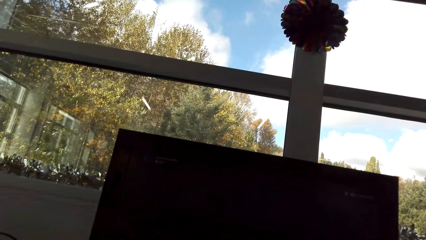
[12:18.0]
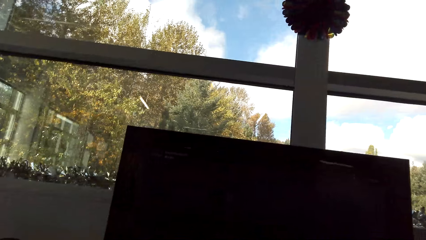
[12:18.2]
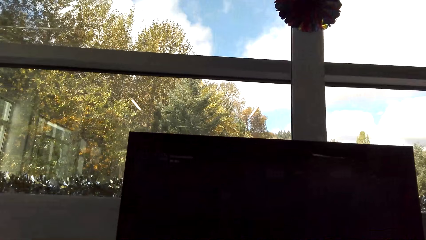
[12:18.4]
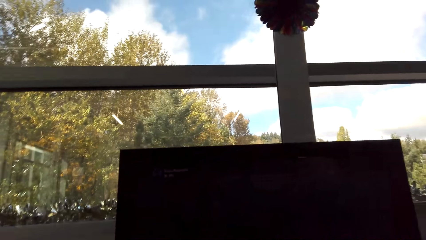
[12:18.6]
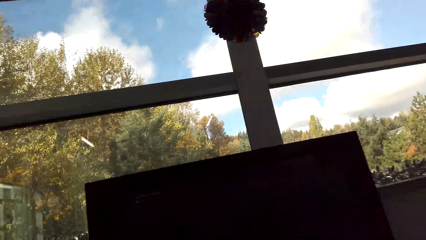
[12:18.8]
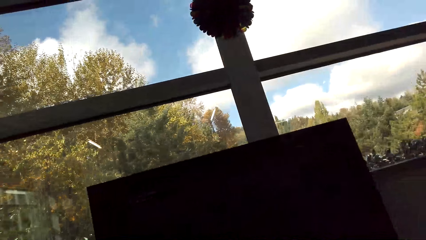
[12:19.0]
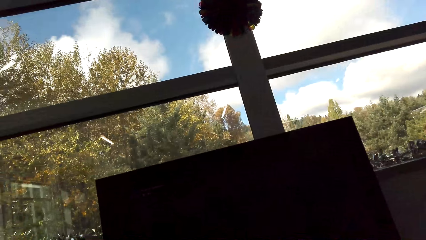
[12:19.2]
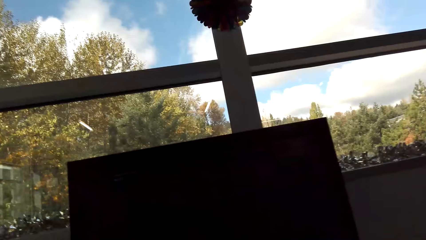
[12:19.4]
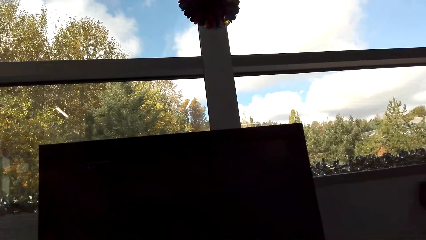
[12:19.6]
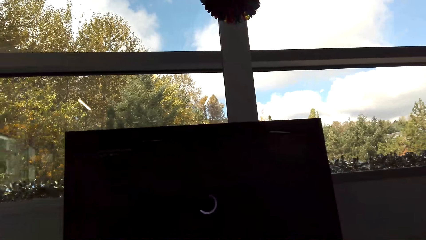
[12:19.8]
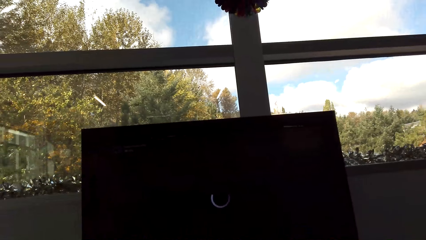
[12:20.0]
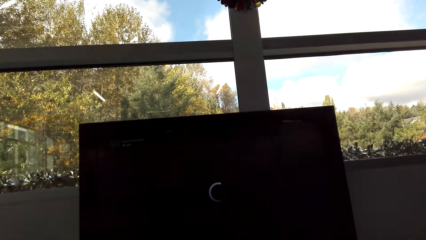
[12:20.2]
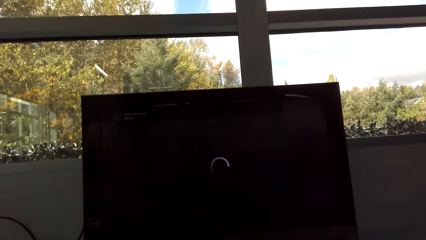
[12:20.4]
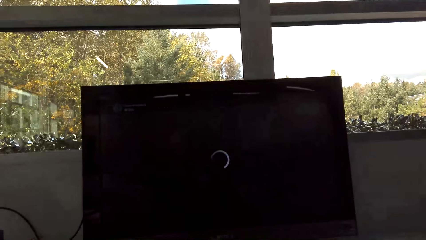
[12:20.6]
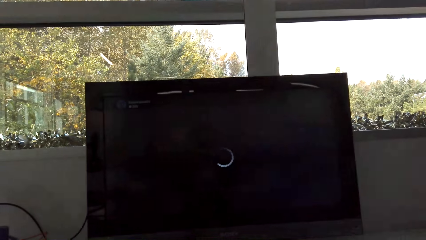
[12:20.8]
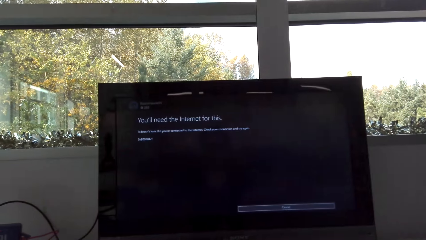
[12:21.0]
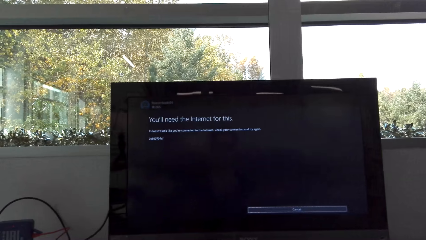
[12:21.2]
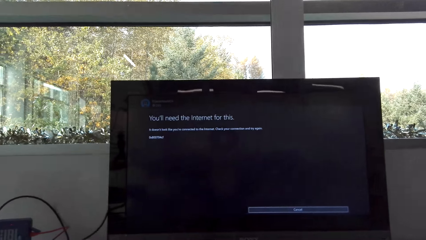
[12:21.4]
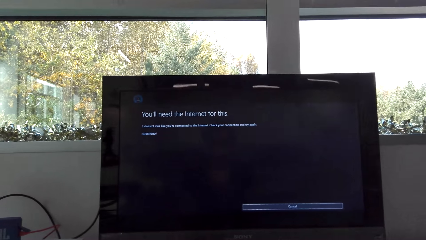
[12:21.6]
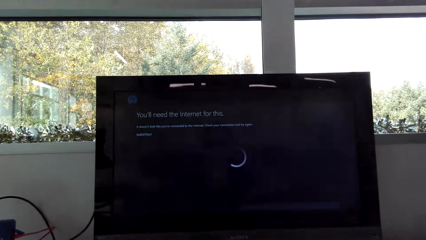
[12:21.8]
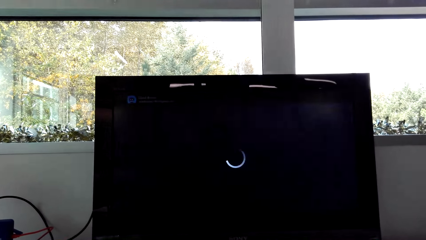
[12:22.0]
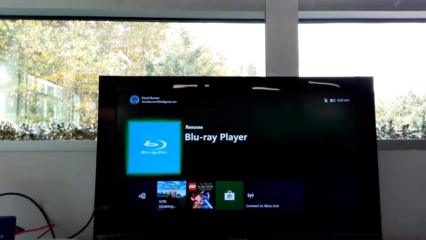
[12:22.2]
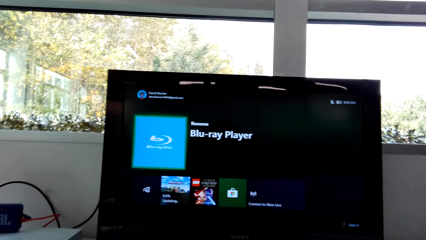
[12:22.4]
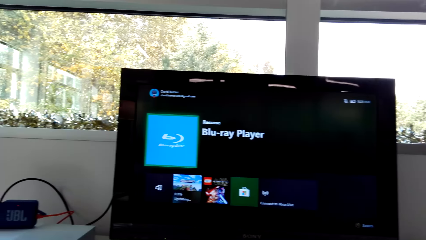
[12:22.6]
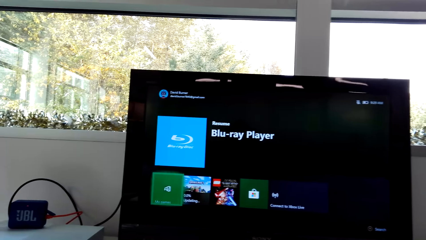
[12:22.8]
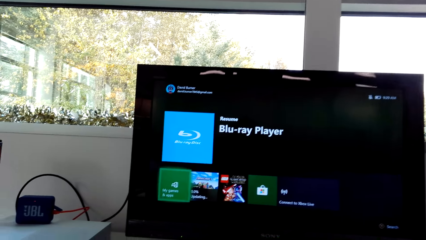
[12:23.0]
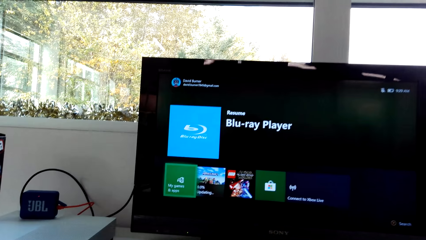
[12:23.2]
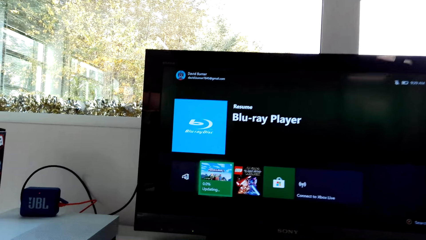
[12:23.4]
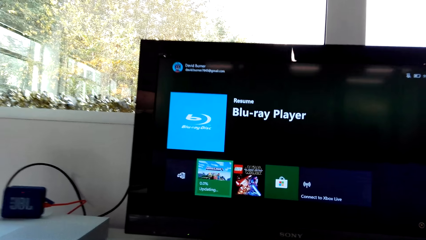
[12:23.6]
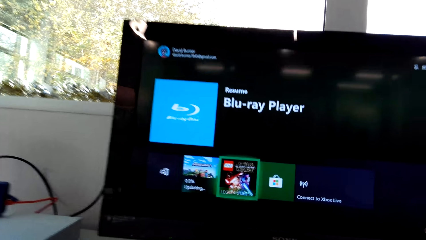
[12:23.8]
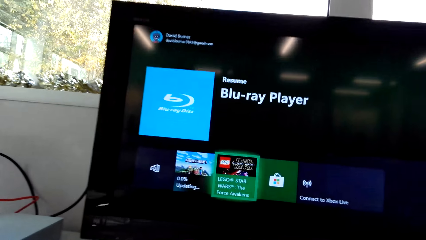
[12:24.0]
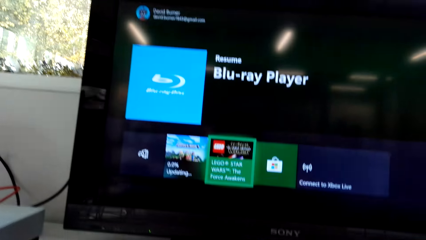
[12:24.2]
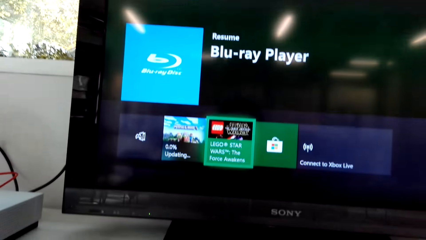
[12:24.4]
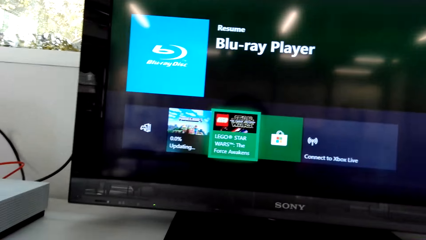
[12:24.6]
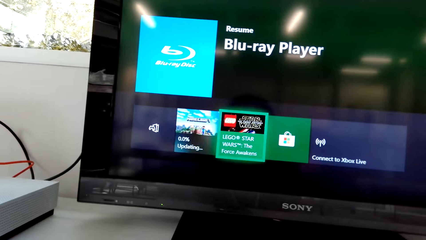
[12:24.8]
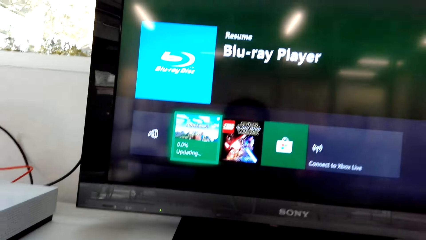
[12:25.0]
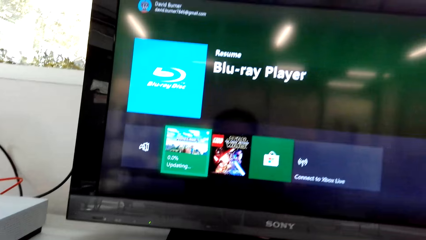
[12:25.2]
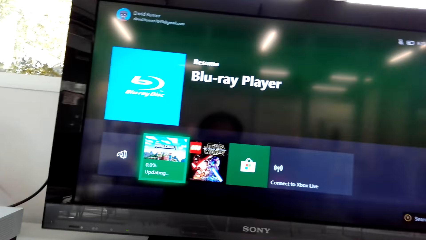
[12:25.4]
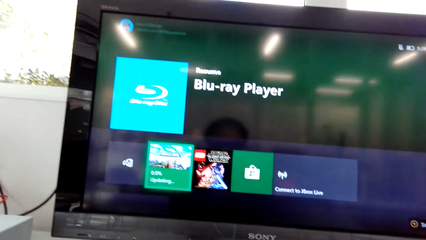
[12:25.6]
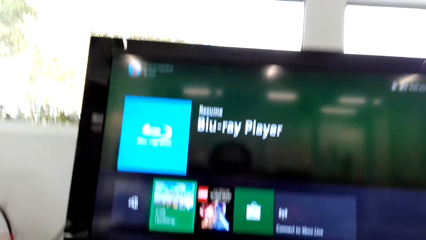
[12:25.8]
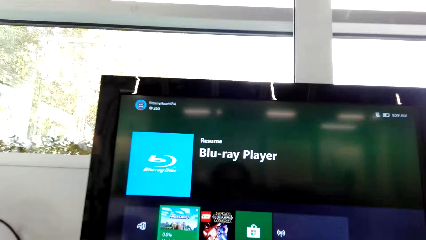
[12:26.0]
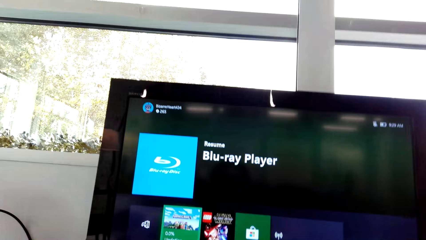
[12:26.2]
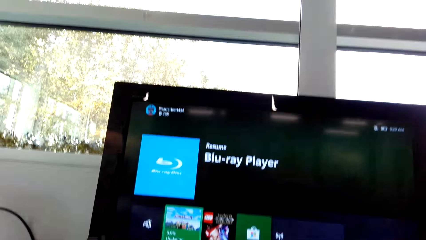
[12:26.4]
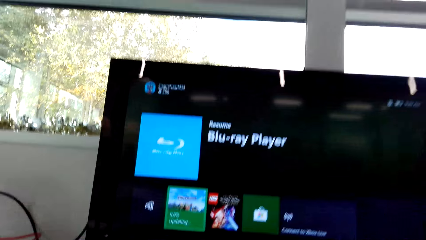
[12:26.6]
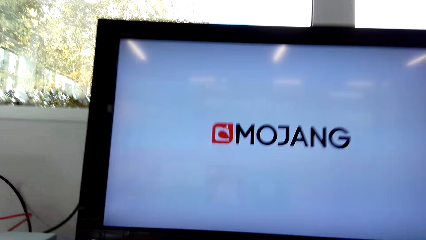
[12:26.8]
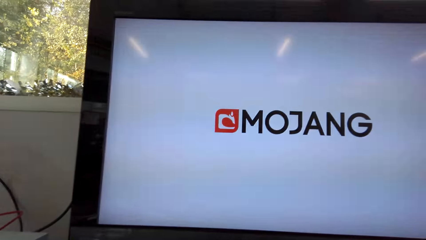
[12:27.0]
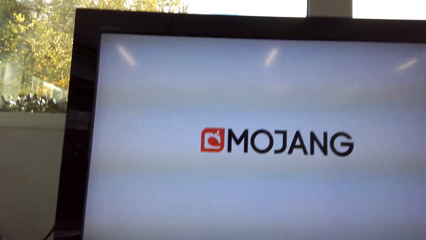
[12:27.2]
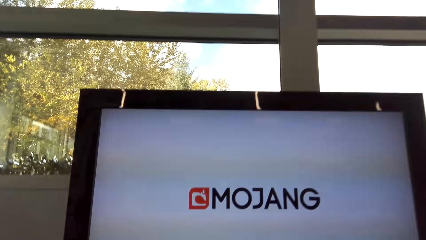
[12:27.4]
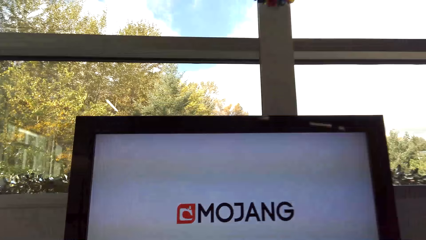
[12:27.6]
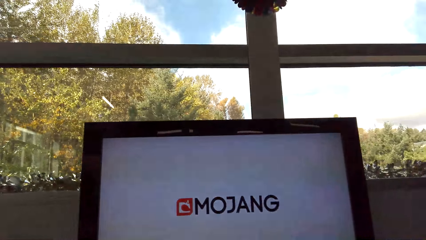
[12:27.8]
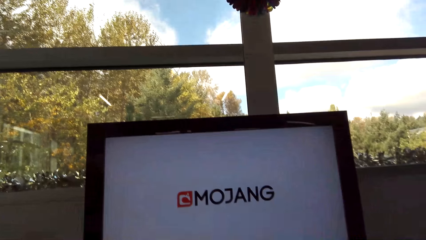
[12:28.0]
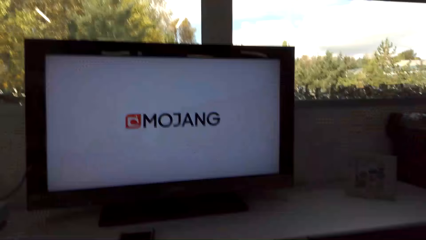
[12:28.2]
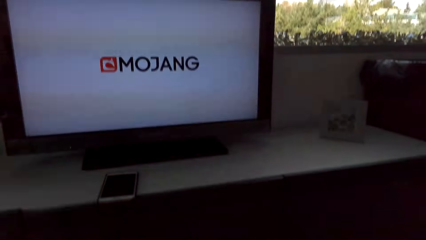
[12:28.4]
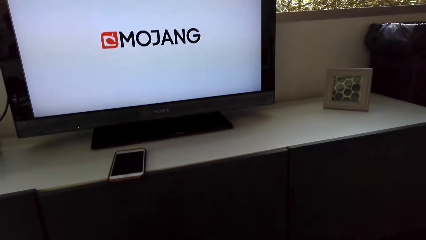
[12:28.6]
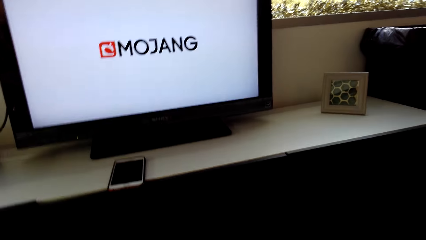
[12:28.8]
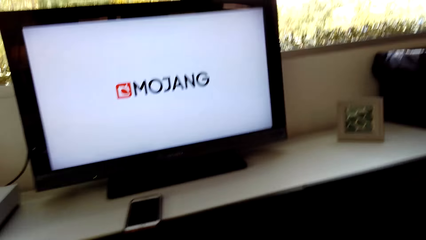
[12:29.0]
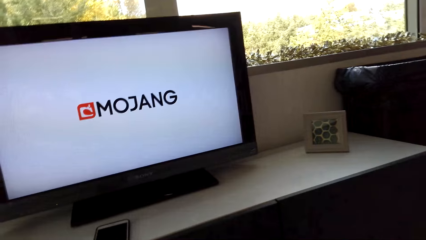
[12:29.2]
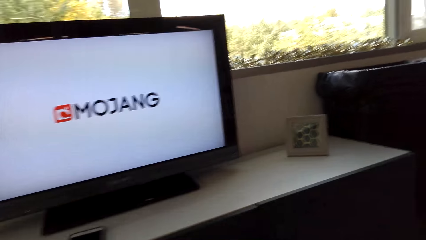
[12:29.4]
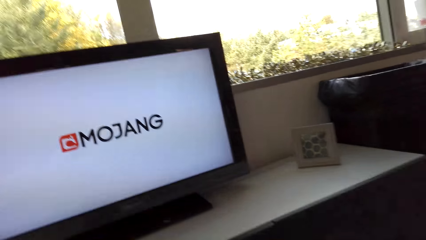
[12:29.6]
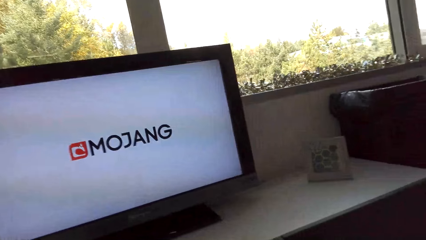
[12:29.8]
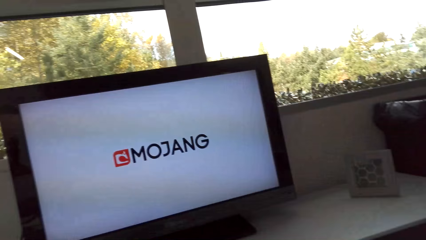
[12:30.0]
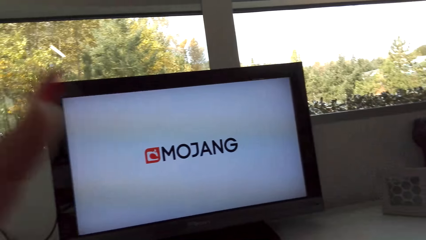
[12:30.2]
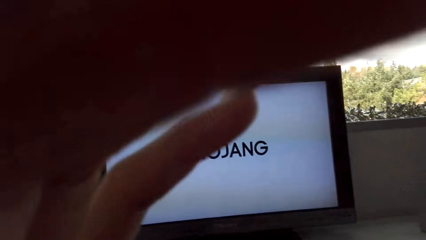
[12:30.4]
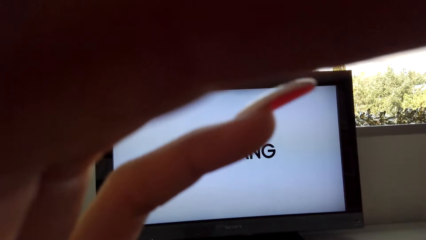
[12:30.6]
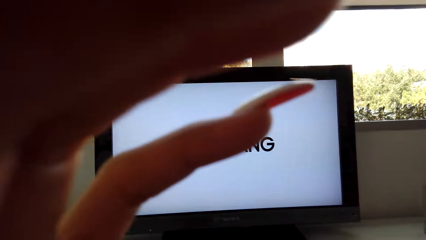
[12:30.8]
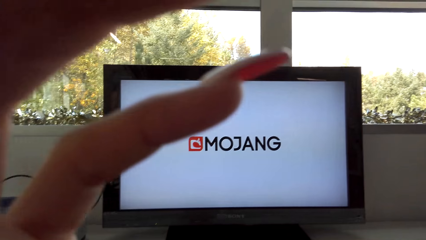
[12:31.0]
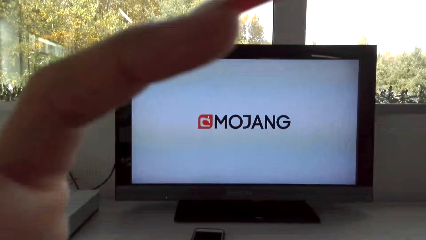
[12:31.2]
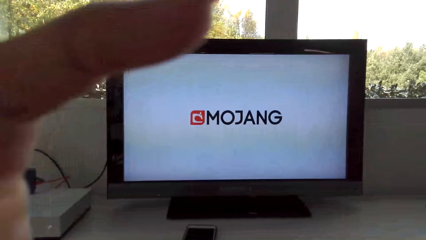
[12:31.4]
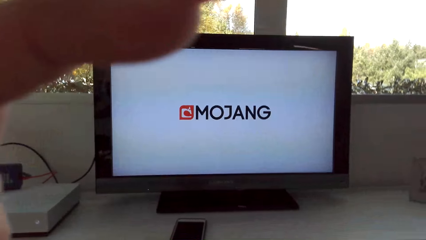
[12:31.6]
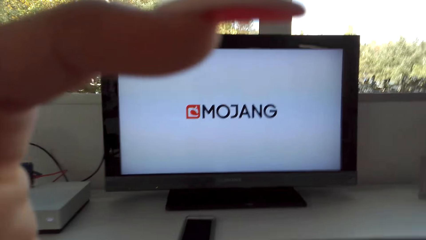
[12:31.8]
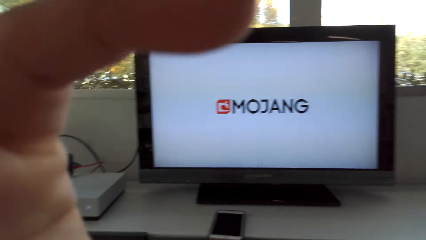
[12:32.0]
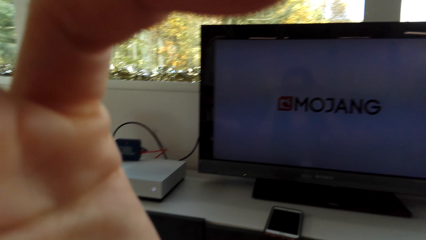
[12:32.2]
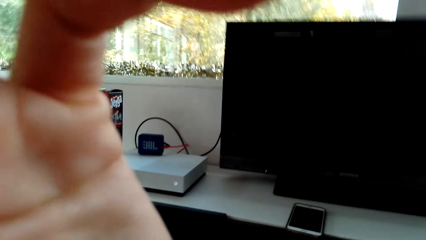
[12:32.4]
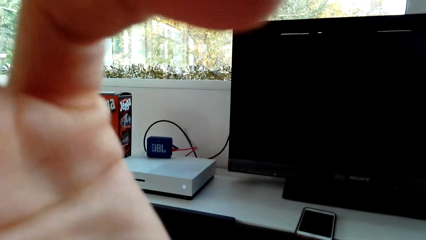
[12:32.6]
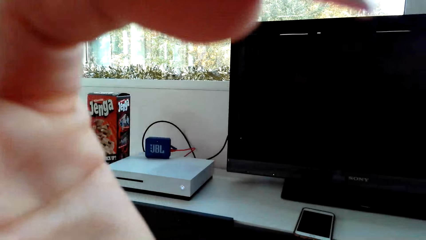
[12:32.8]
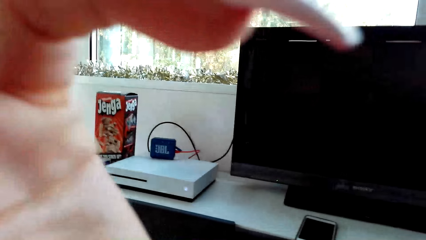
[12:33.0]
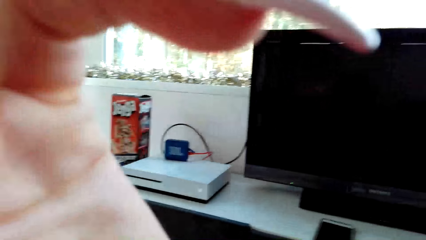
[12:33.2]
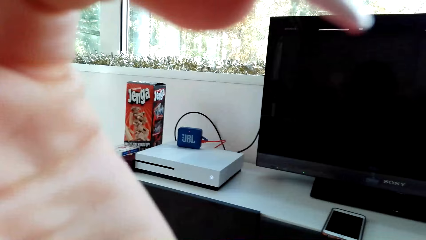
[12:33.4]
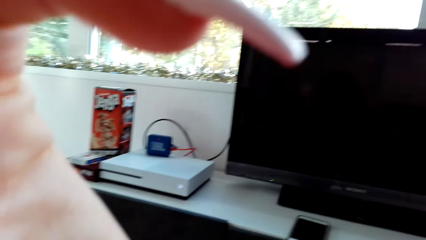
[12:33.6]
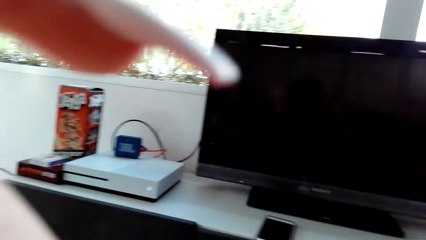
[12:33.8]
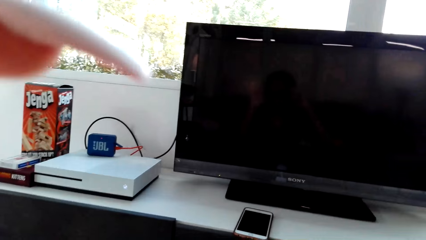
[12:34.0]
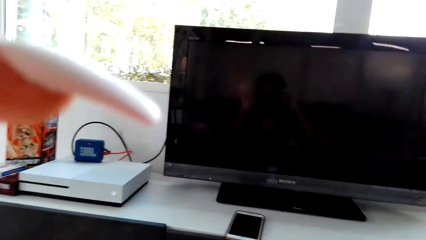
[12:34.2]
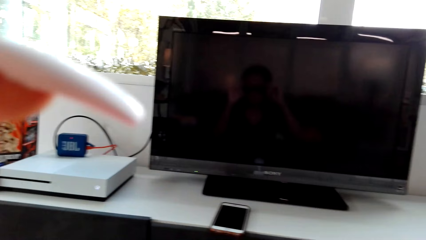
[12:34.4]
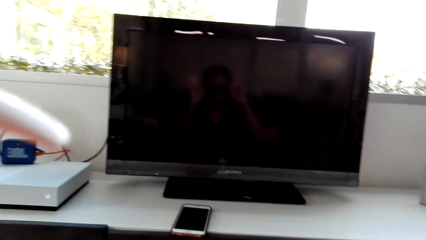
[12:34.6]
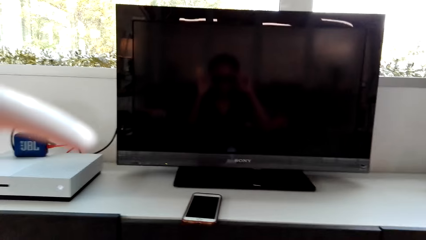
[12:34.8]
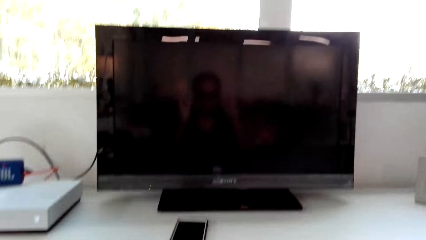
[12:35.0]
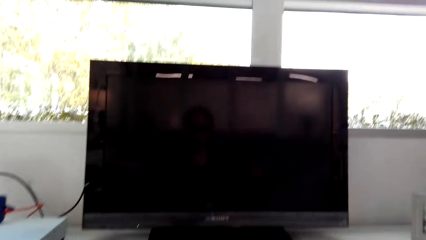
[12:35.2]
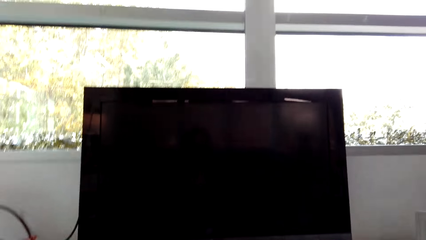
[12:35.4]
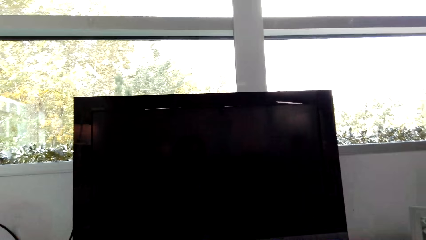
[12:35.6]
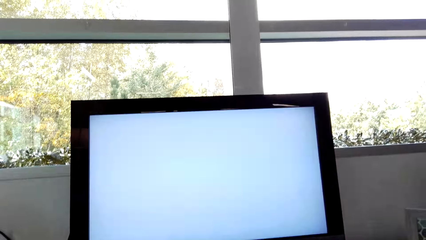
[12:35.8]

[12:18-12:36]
The camera wearer converses with a man. They fix the camera. They move the hand. They operate the television with the game pad.
